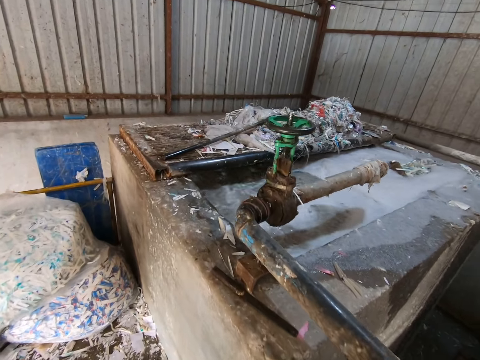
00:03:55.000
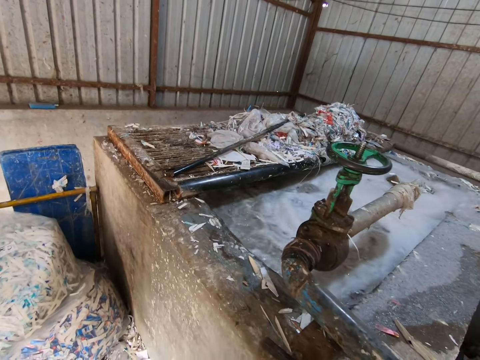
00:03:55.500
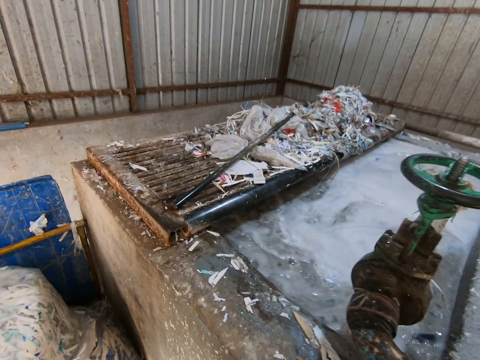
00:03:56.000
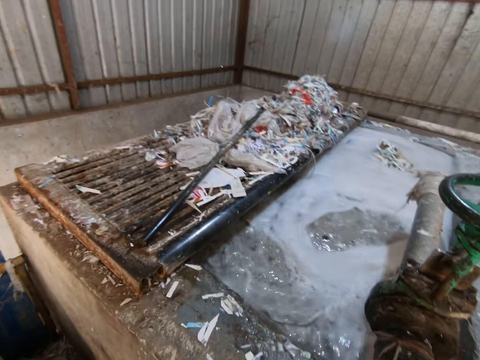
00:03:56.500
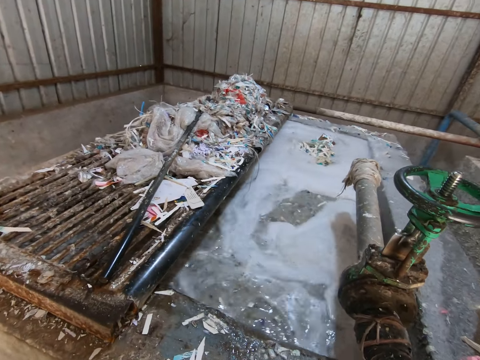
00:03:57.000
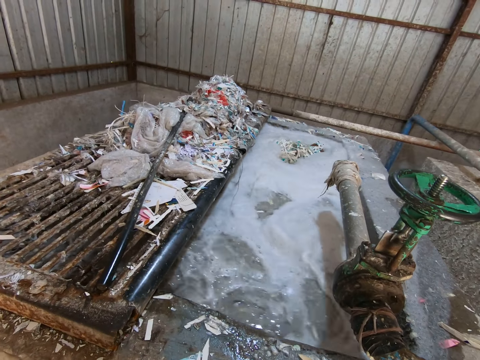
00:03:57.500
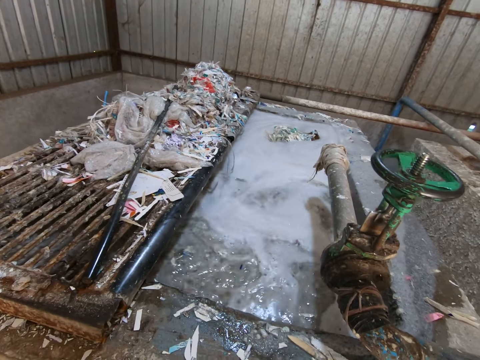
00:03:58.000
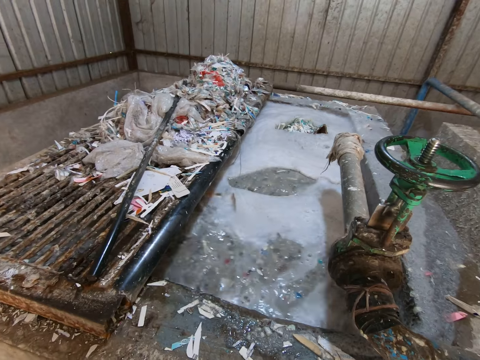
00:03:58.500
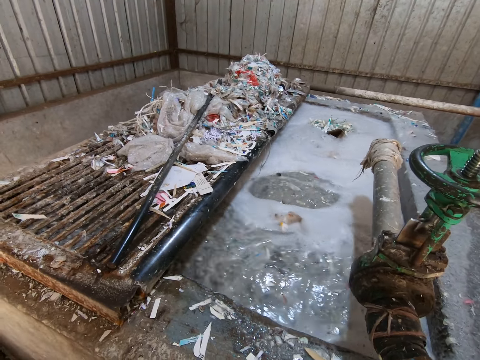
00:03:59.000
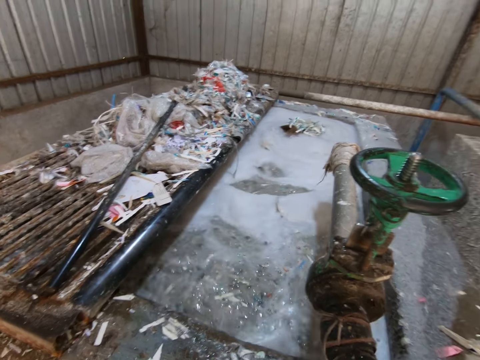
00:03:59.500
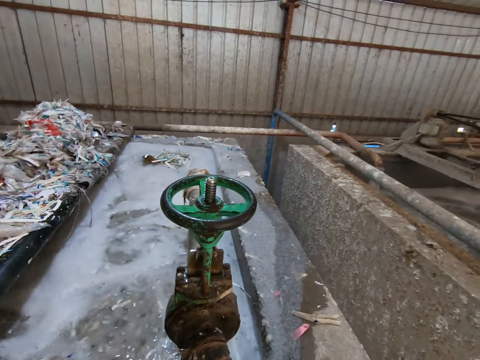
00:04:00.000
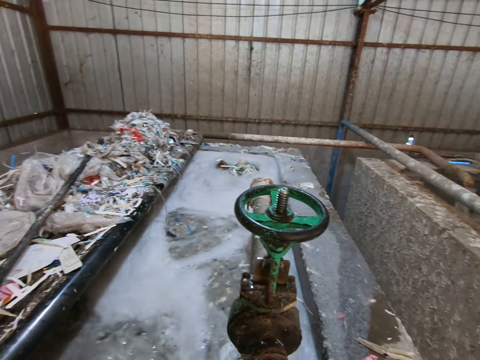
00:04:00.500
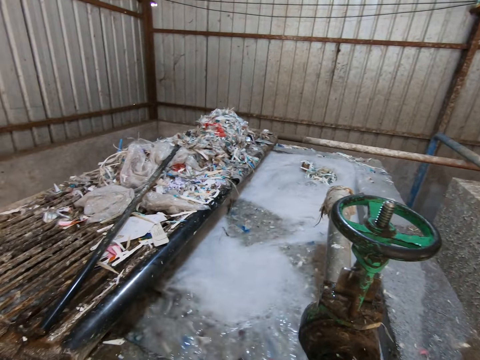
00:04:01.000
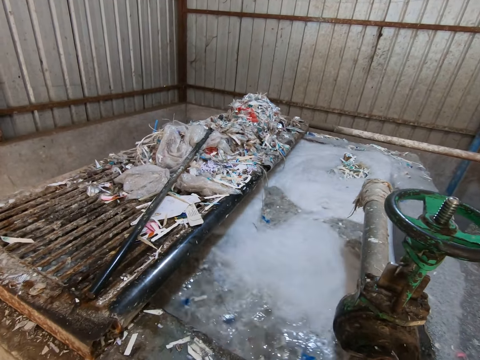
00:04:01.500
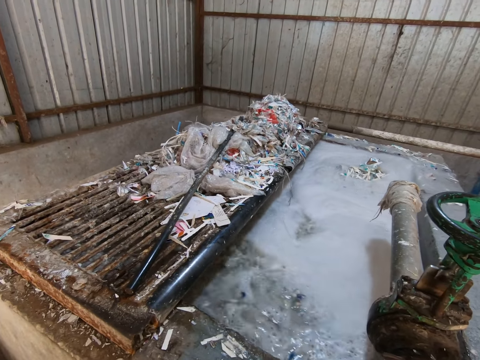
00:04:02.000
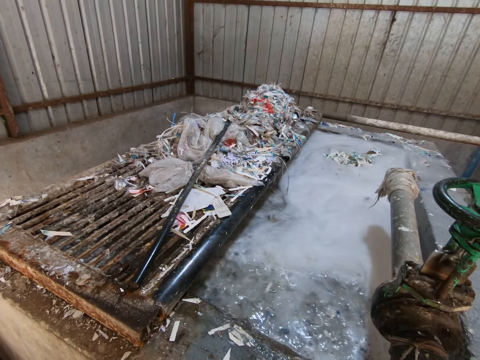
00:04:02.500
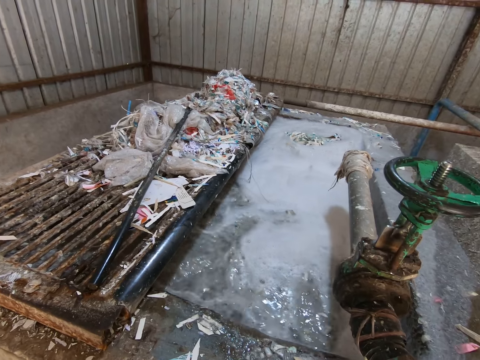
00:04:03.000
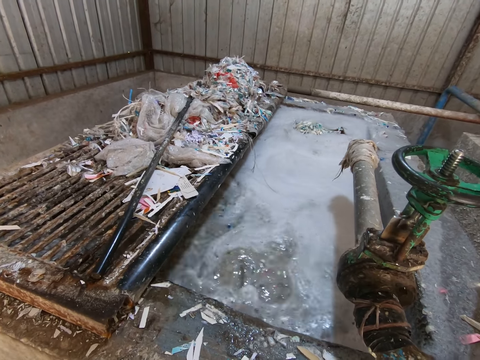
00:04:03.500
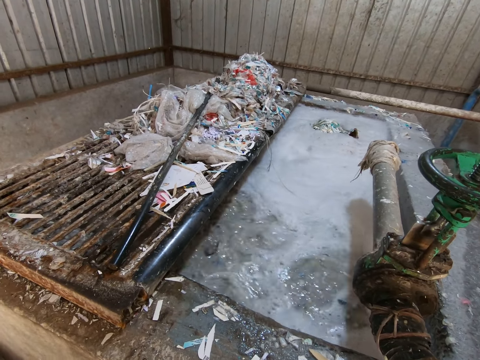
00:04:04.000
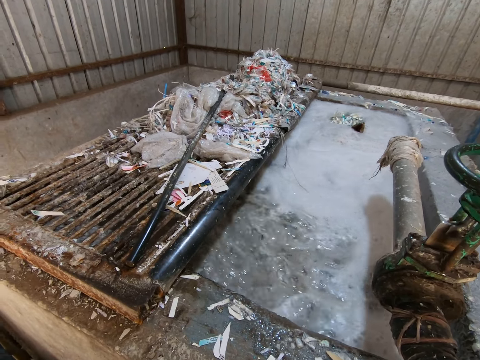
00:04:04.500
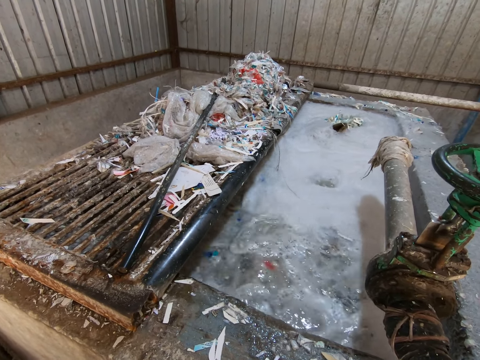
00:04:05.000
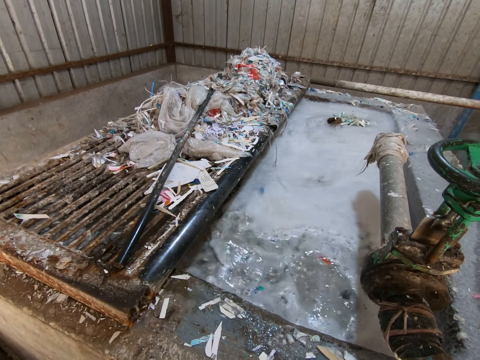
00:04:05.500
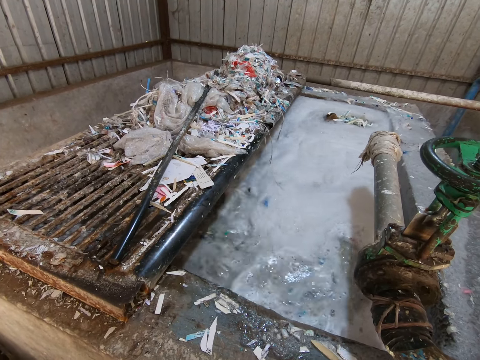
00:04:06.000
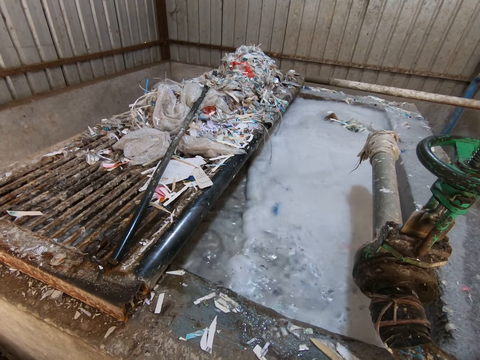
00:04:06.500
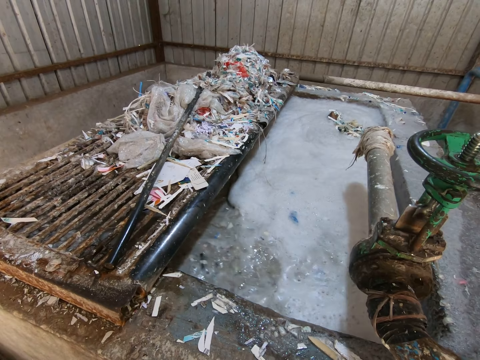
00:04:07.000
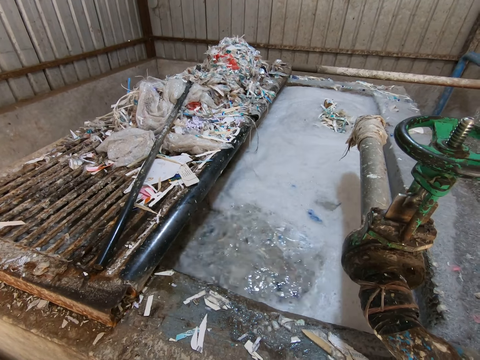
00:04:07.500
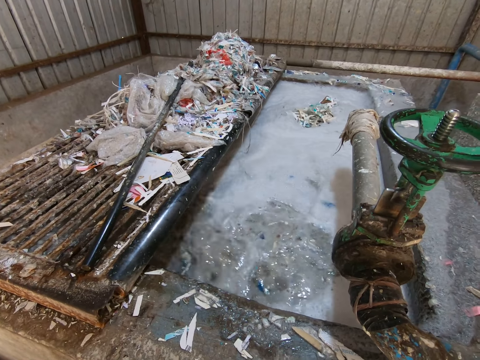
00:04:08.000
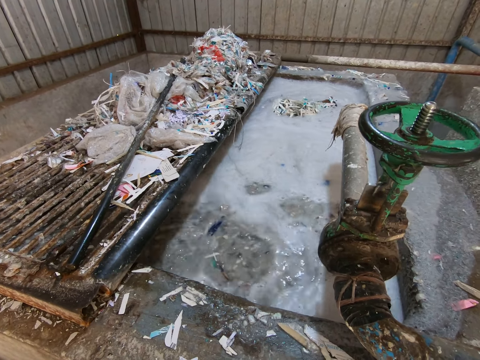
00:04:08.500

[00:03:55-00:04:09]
The camera wearer looks around.

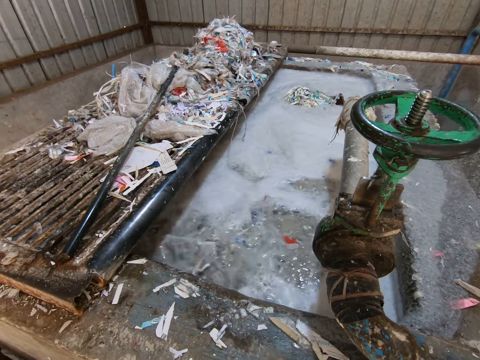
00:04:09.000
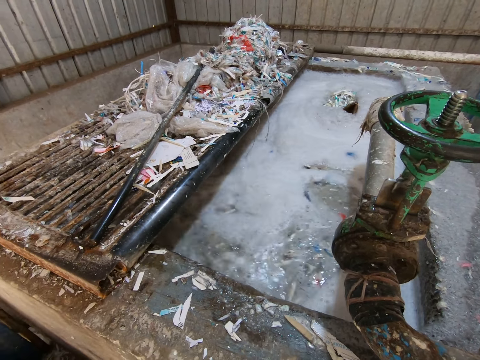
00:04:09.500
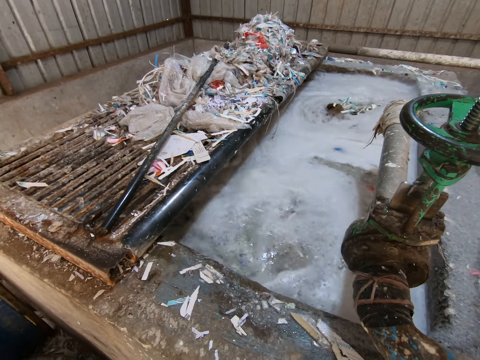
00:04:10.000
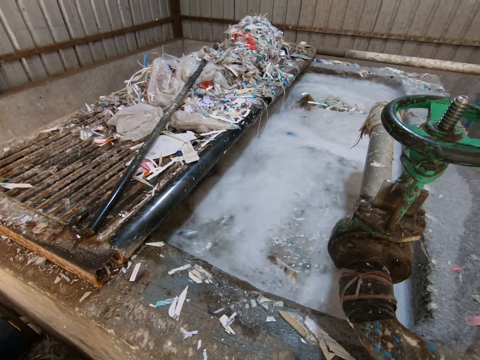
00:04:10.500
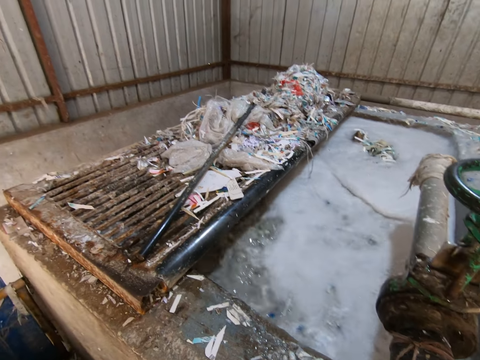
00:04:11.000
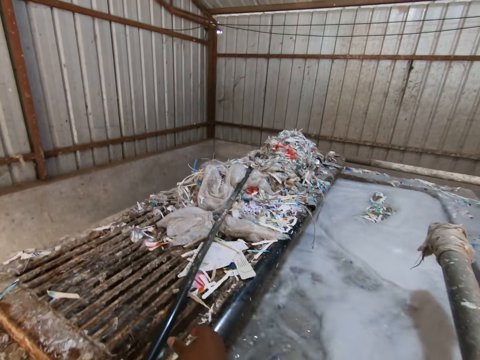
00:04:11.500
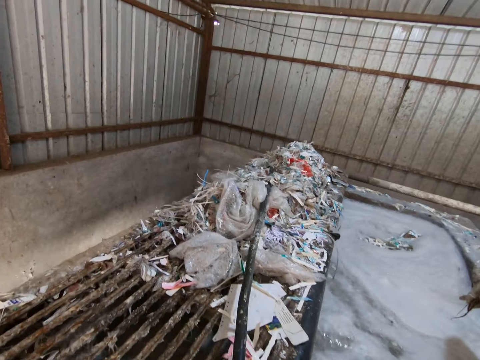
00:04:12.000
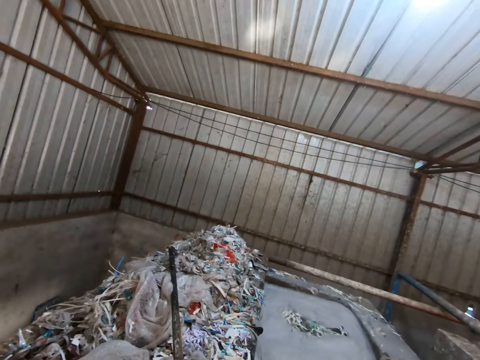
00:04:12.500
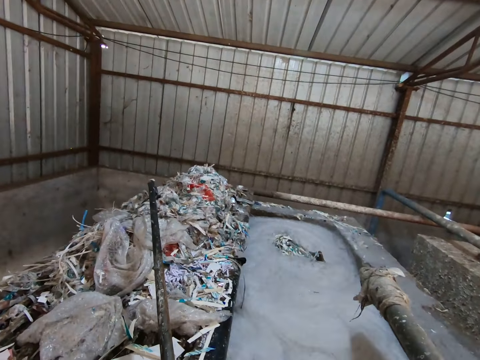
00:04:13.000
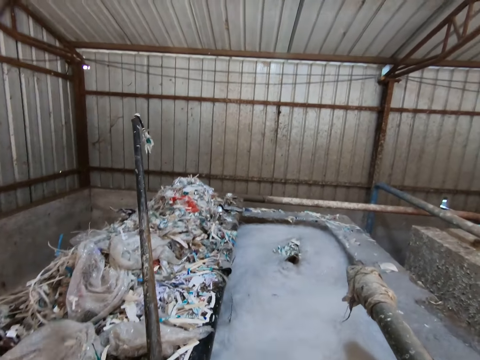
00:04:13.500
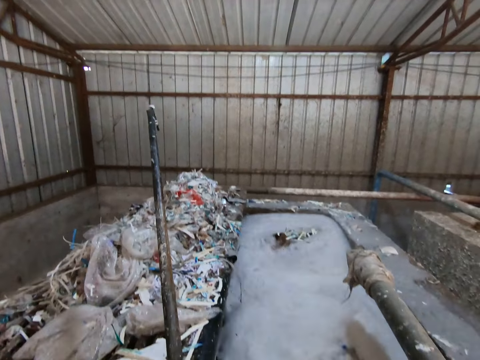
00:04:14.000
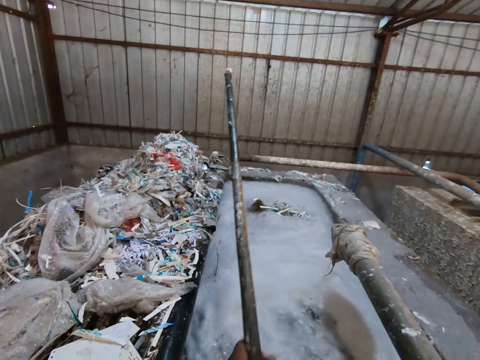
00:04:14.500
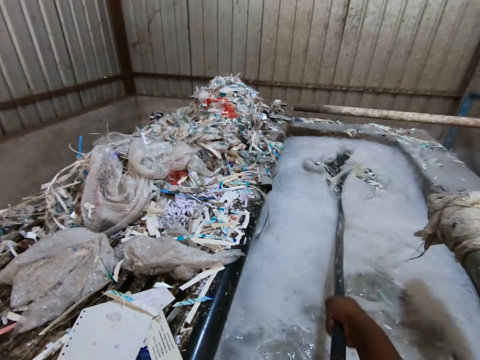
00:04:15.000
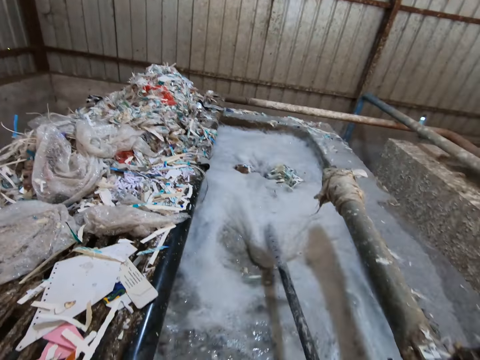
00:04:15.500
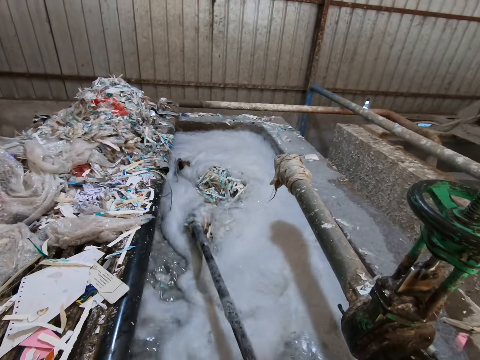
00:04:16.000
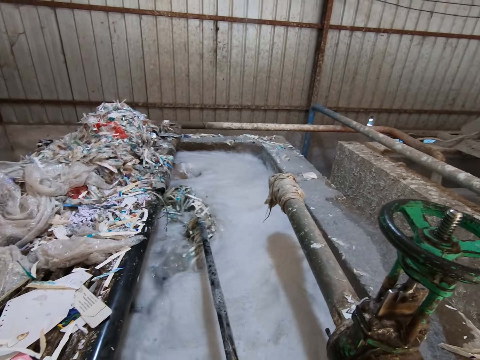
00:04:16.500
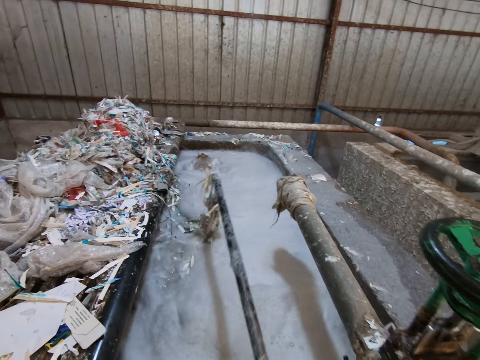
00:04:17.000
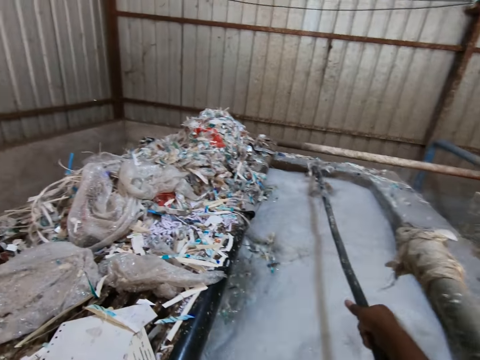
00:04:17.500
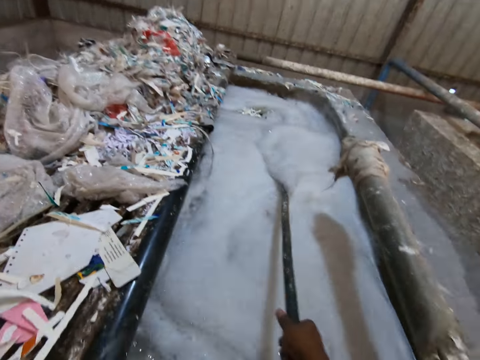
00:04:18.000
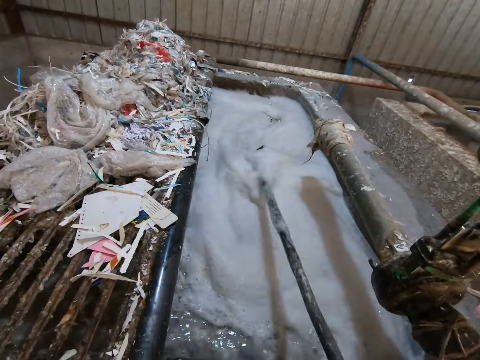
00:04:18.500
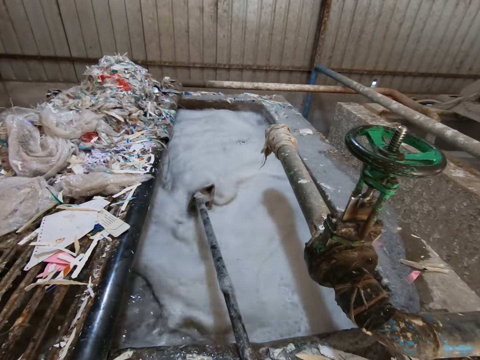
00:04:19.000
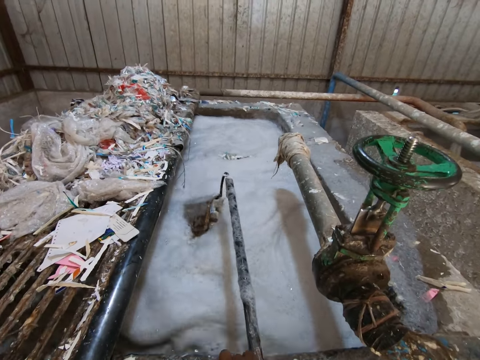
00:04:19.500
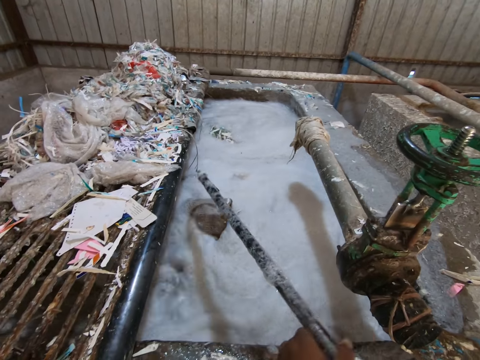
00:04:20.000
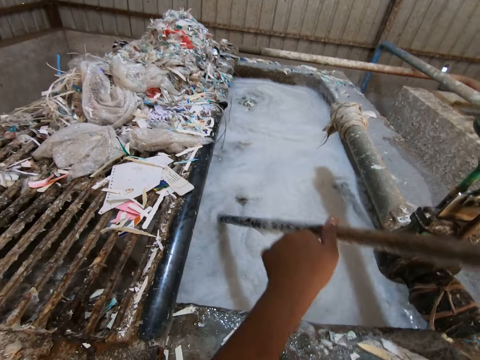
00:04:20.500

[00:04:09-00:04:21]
The camera wearer picks a metal stick on the top of the concrete enclosure with his right hand. He stirs the liquid in the concrete enclosure with the metal stick in his right hand.
